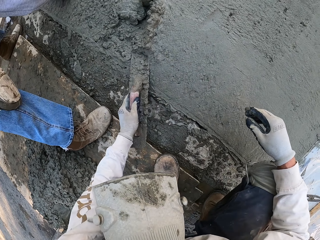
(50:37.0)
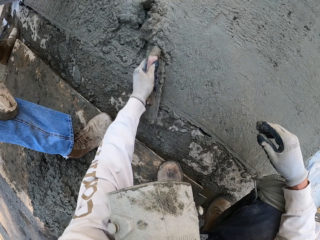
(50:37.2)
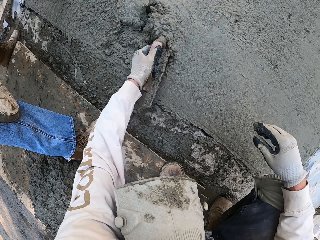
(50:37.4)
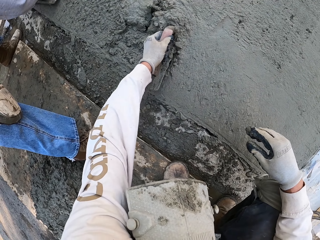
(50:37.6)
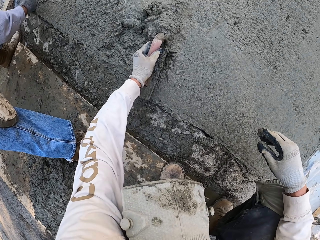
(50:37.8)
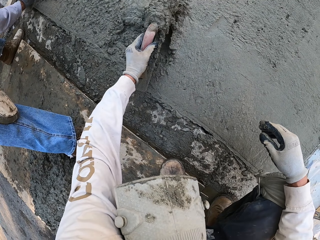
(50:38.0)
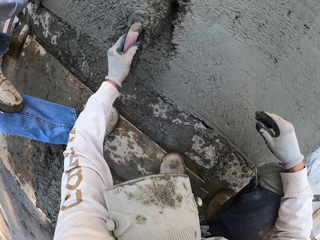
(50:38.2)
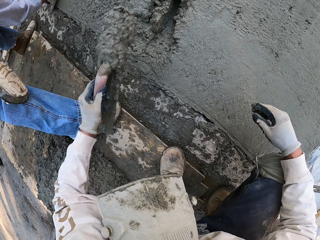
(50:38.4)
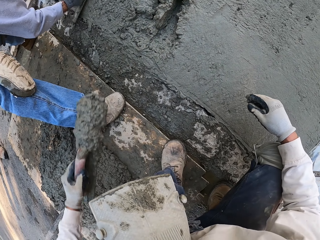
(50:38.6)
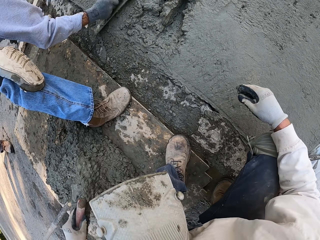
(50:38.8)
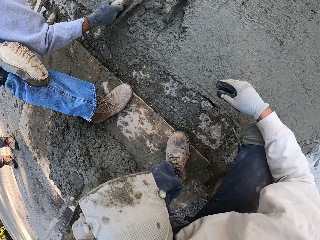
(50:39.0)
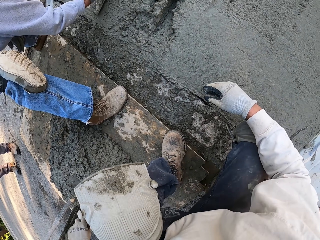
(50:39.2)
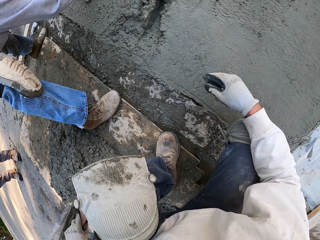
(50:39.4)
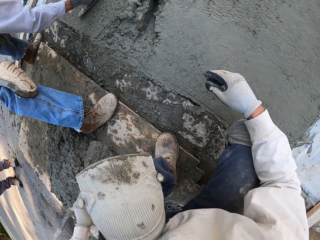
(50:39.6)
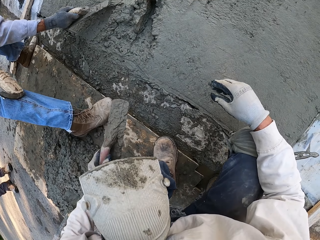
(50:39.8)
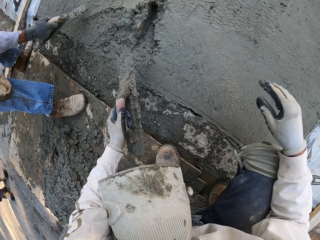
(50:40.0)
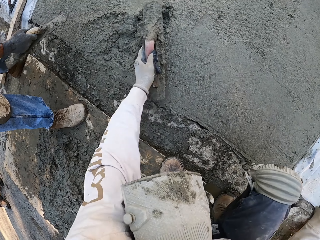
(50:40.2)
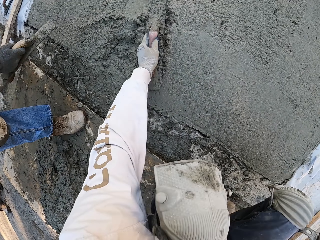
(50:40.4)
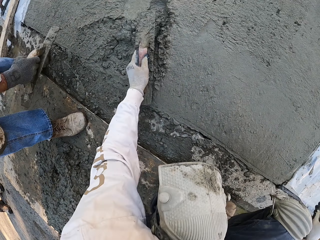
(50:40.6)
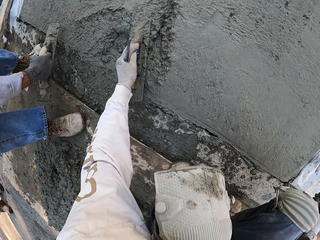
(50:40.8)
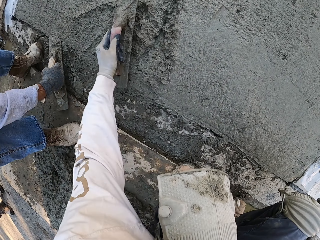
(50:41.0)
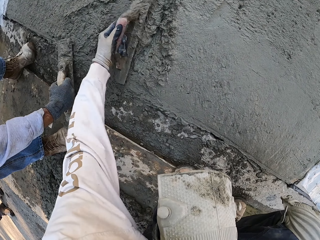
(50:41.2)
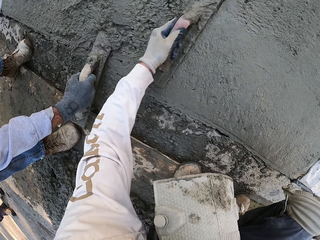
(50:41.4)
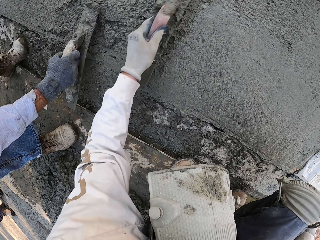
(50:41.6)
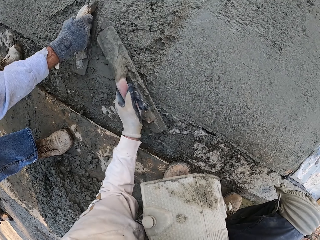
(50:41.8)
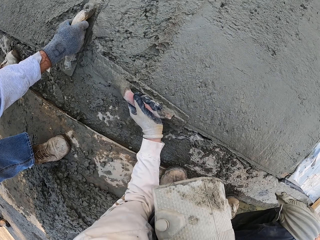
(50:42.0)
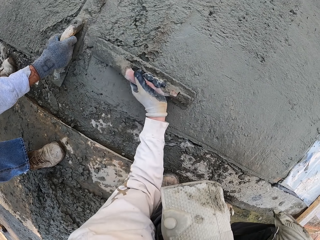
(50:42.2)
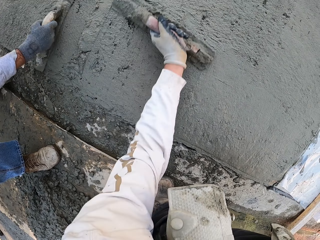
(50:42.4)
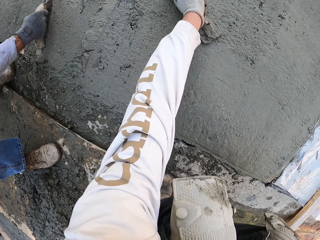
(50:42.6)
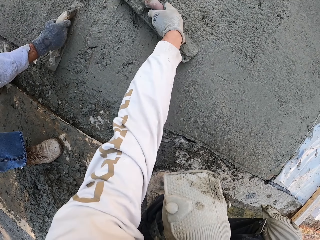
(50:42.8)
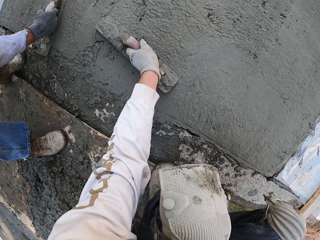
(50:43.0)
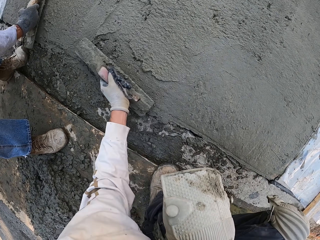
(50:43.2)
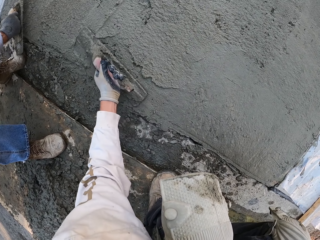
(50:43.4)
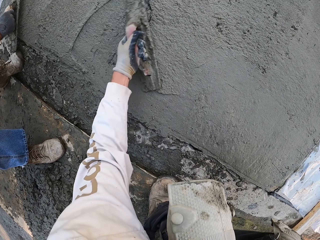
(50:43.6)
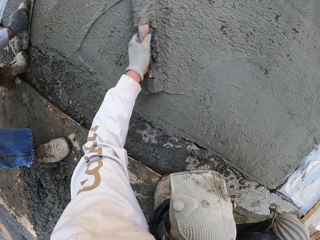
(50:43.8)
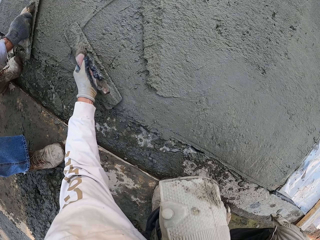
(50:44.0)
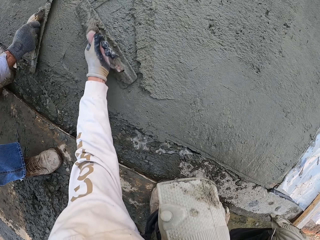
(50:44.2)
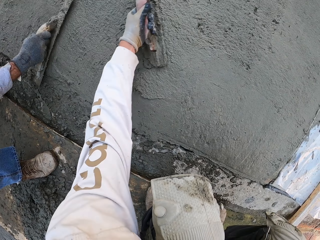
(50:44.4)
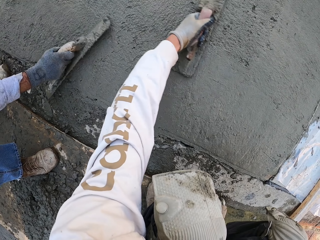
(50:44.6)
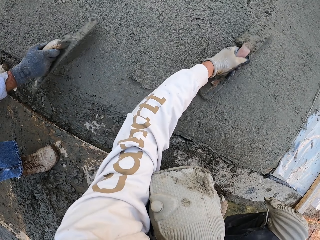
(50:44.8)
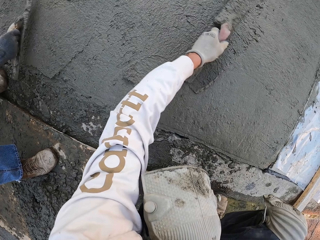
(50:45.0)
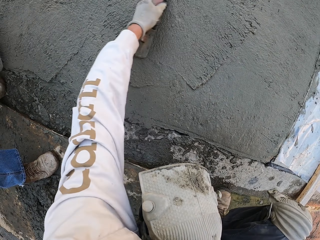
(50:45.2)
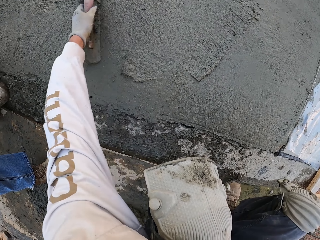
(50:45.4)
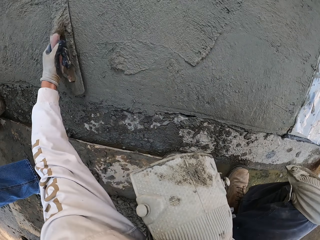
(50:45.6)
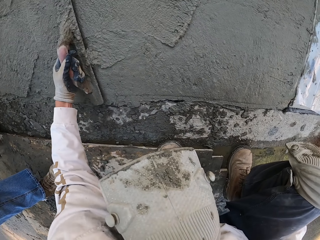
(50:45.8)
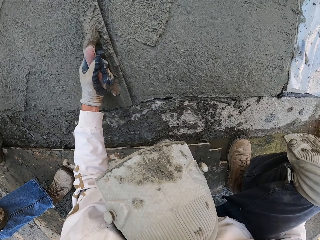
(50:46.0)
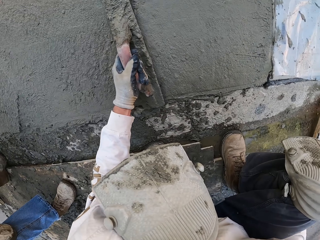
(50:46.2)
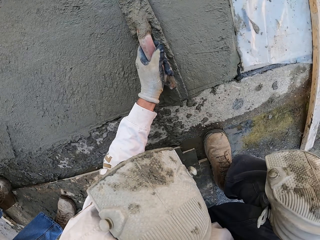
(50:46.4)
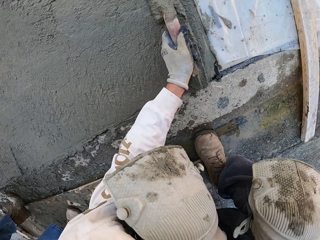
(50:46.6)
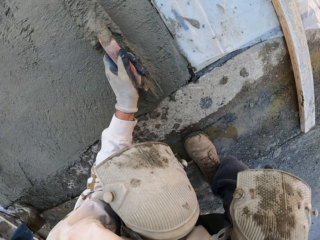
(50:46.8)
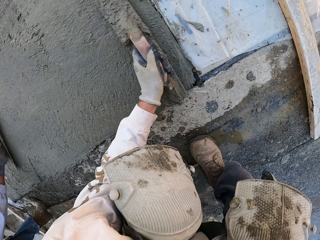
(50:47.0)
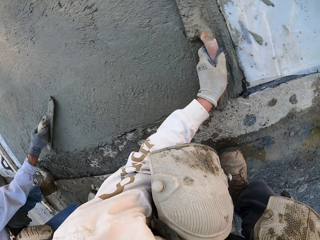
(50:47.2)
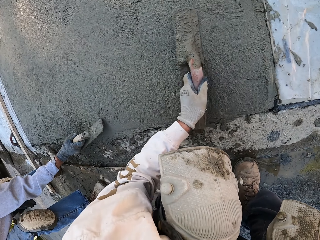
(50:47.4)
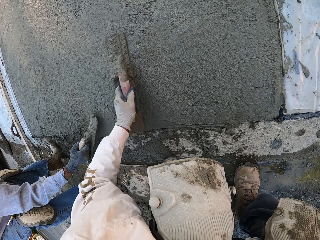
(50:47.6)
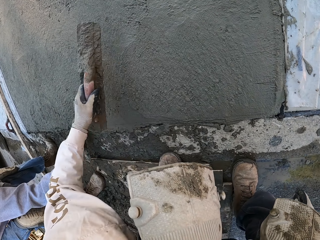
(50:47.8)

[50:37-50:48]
The camera wearer plasters the floor.

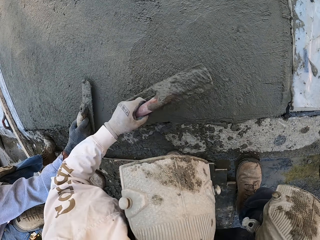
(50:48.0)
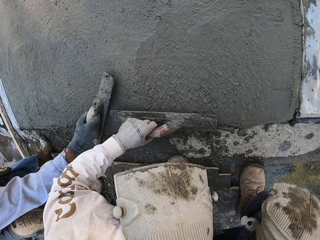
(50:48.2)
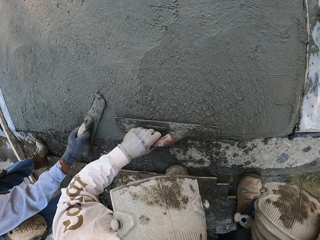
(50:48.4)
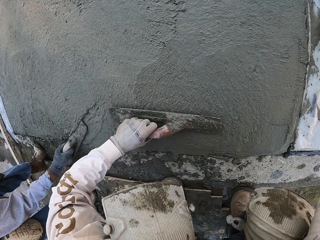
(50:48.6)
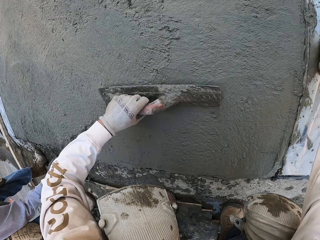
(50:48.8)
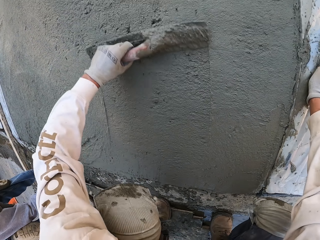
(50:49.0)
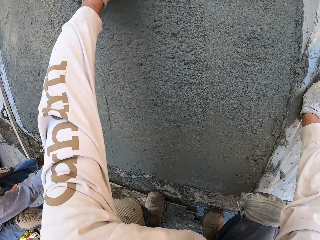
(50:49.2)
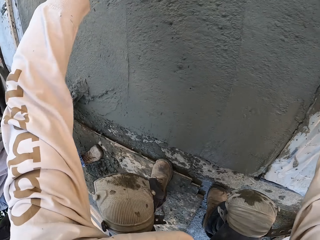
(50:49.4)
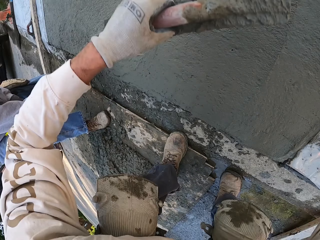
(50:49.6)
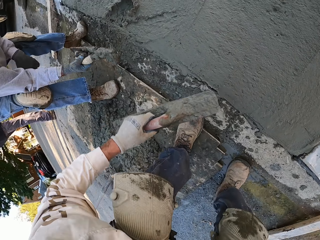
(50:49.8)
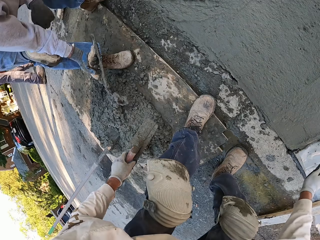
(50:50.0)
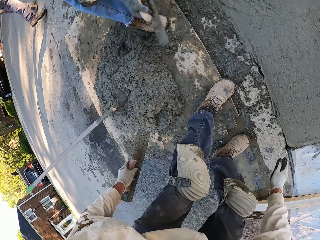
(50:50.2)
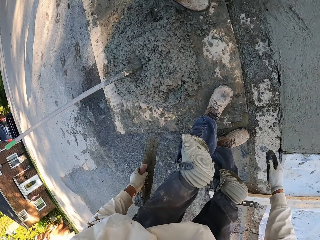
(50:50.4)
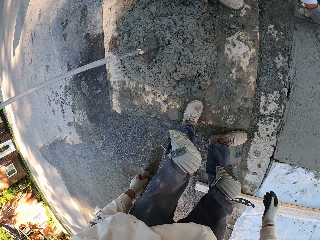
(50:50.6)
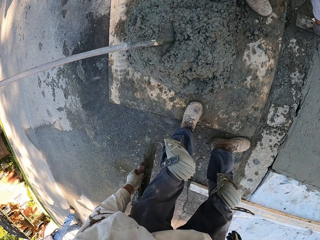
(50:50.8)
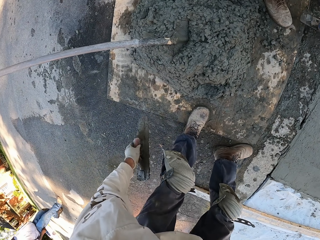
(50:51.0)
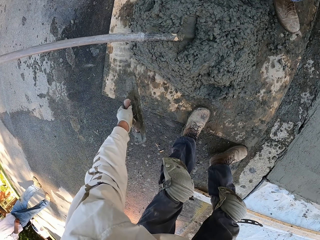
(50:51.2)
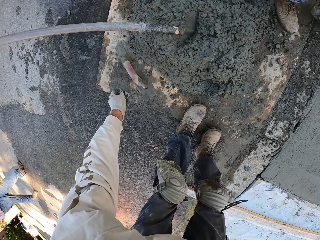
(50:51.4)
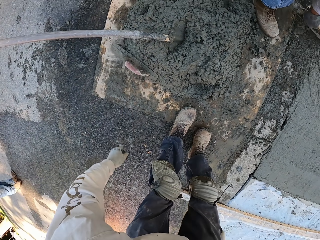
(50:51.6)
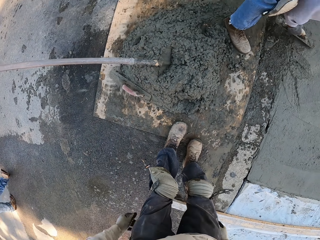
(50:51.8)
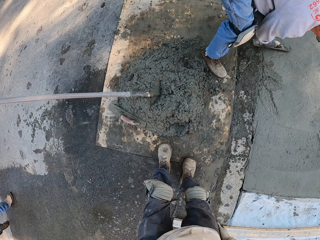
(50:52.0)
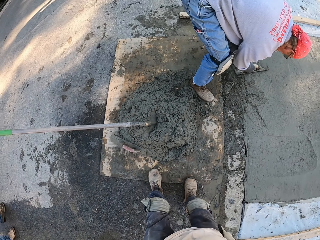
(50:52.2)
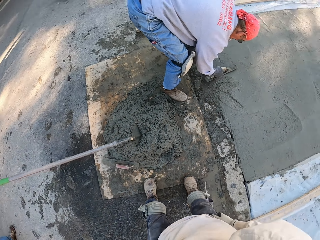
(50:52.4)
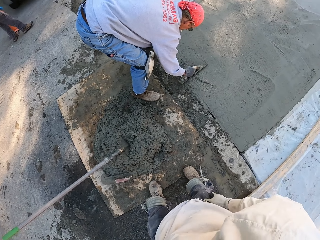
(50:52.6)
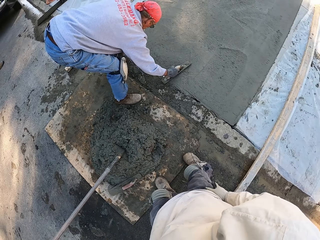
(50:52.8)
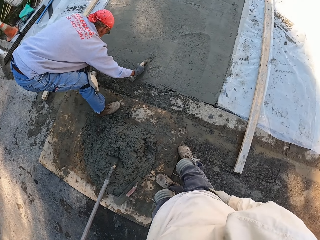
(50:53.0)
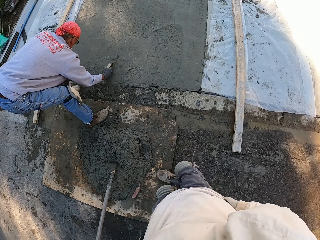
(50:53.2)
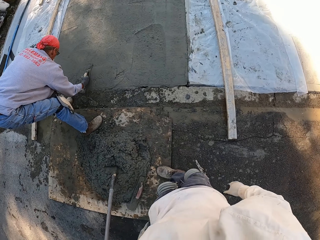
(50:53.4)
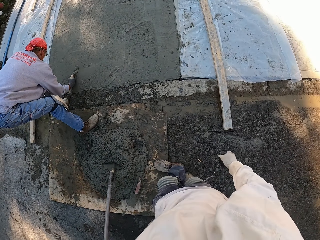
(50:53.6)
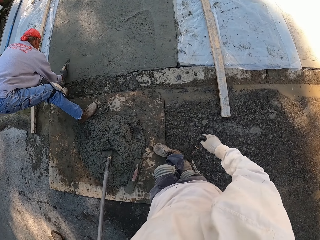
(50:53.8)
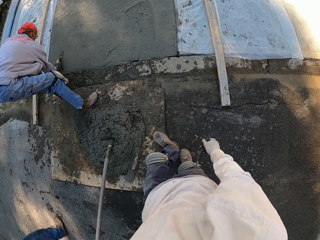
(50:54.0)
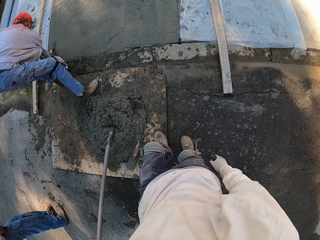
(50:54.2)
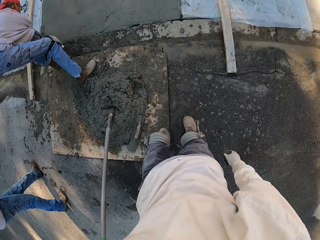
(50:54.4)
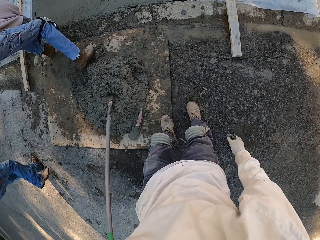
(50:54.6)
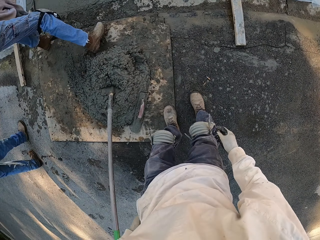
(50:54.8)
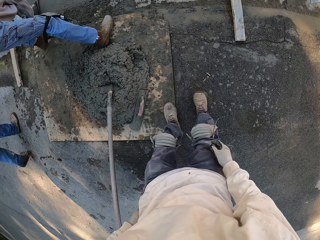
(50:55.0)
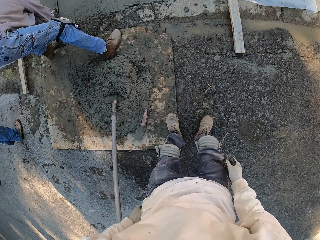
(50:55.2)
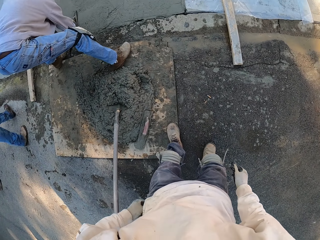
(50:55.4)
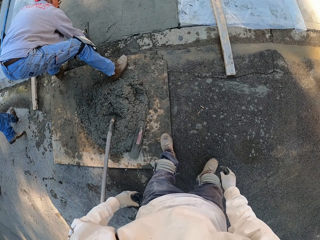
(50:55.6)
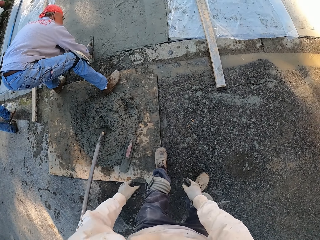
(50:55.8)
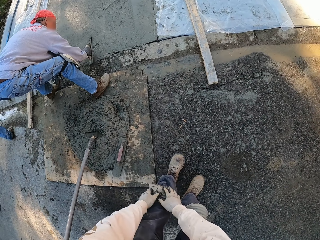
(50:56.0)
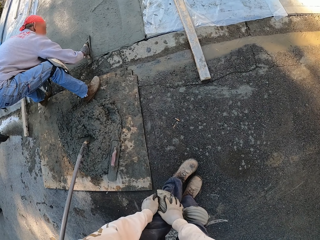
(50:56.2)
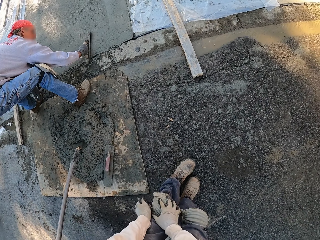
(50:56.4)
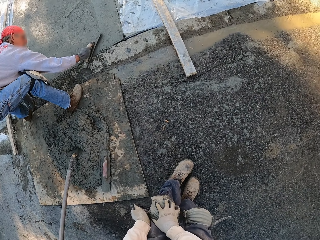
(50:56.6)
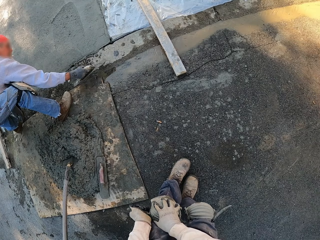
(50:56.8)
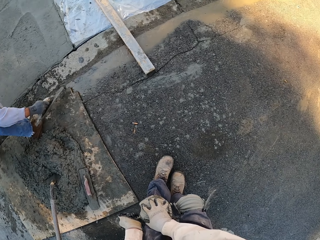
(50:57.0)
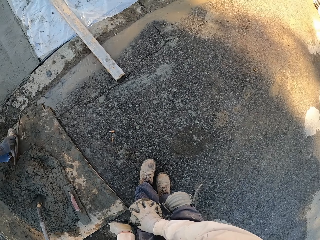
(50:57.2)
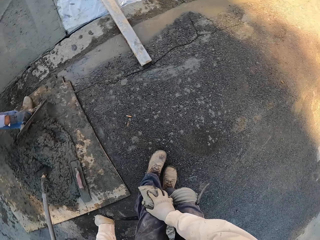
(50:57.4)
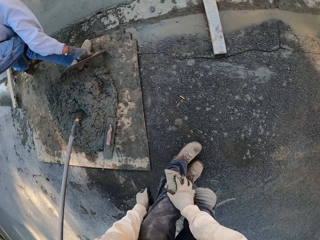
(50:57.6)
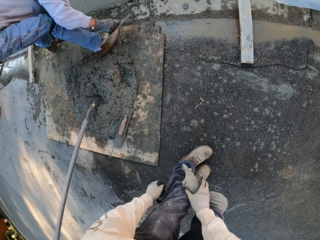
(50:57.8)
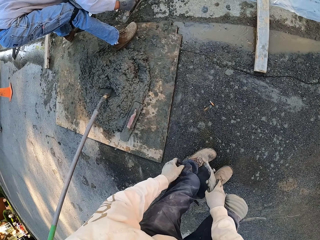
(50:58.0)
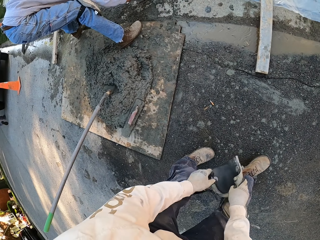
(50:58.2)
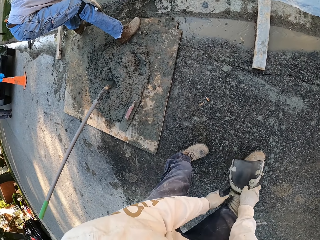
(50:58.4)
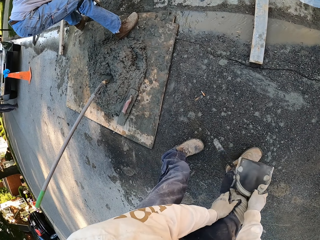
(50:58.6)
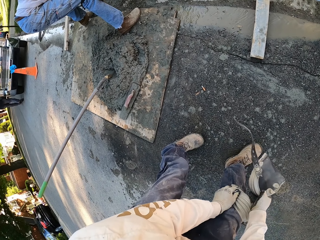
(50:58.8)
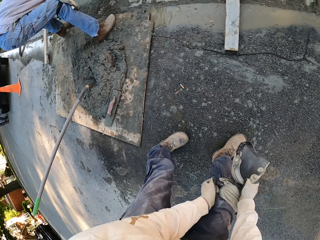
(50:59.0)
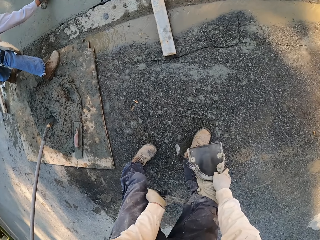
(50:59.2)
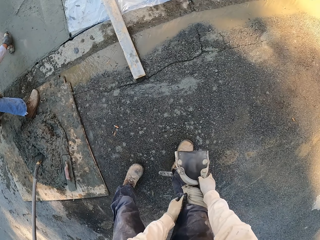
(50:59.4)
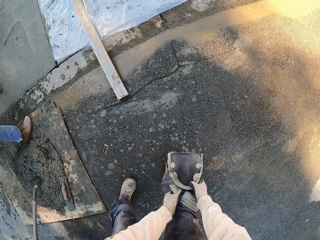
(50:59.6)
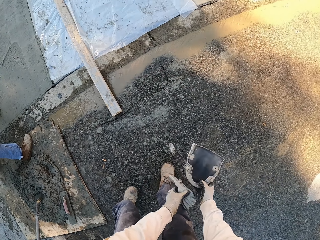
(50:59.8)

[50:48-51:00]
The camera wearer stands. He drops the concrete float. He removes the knee pads from his knees.
